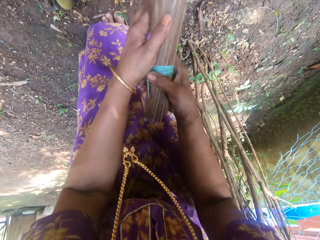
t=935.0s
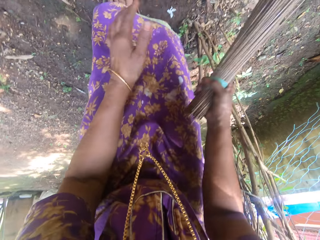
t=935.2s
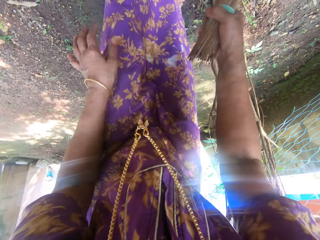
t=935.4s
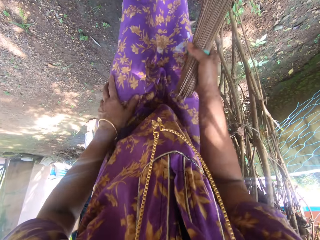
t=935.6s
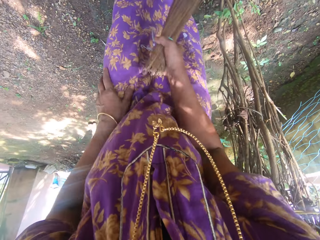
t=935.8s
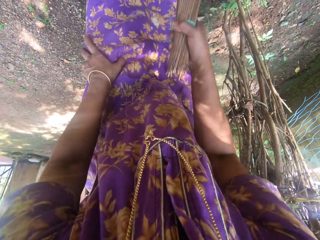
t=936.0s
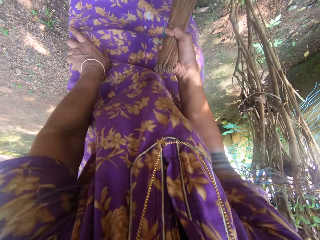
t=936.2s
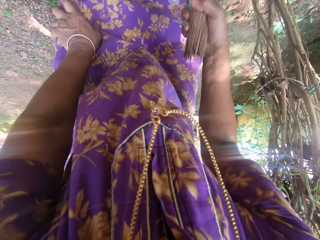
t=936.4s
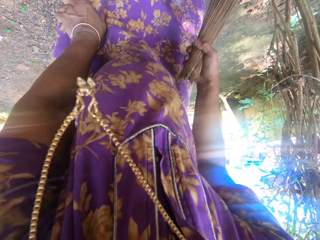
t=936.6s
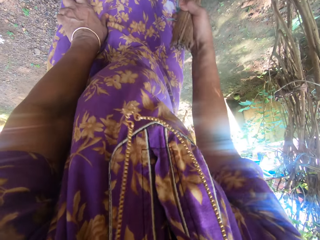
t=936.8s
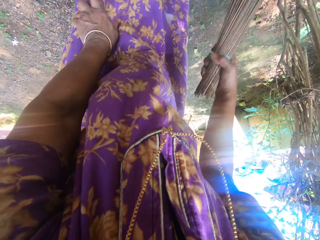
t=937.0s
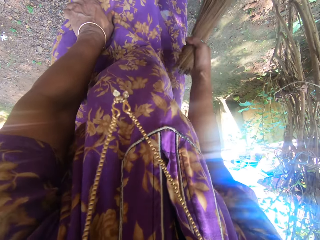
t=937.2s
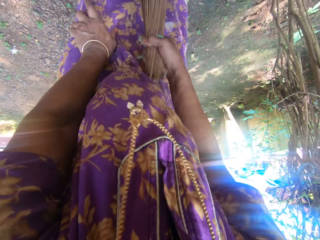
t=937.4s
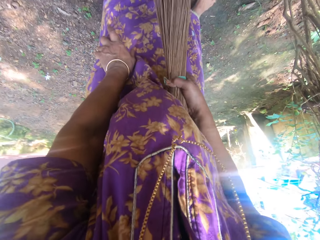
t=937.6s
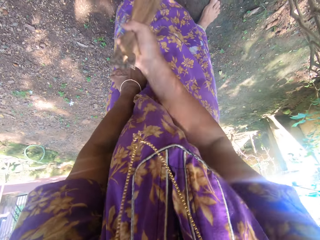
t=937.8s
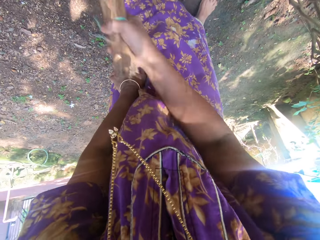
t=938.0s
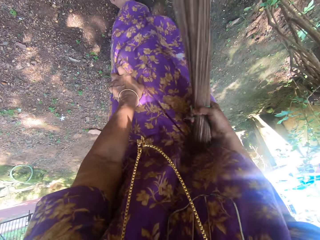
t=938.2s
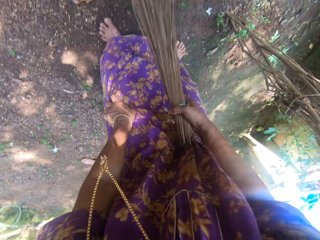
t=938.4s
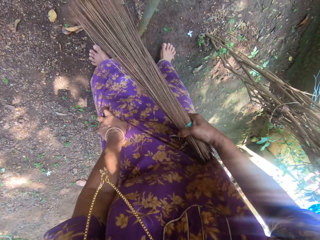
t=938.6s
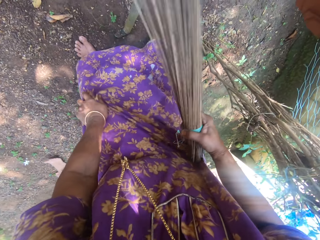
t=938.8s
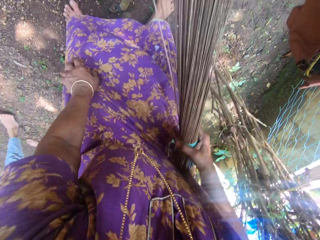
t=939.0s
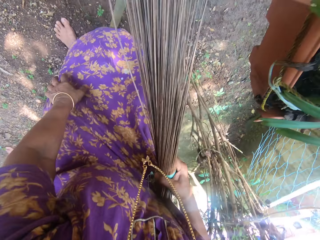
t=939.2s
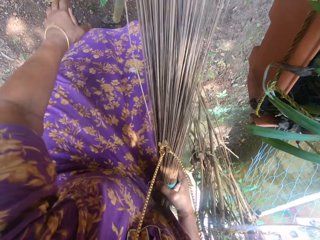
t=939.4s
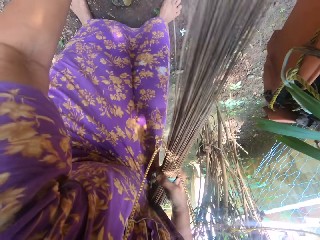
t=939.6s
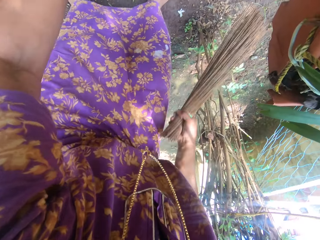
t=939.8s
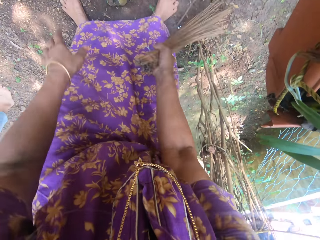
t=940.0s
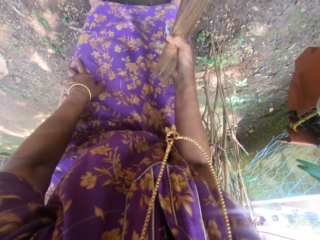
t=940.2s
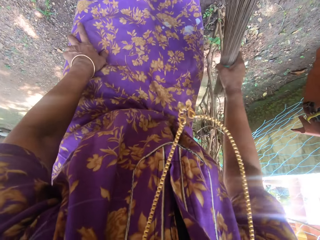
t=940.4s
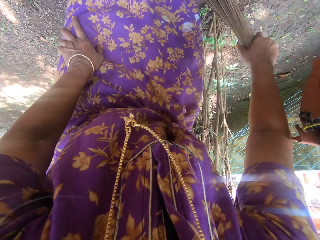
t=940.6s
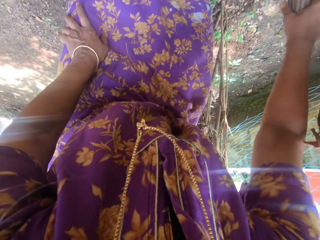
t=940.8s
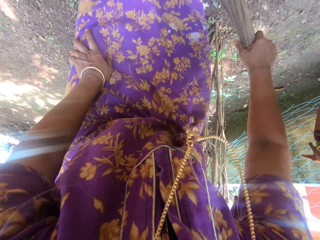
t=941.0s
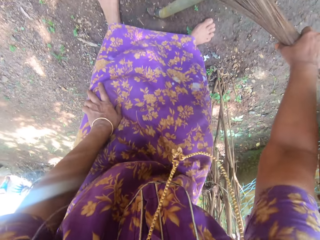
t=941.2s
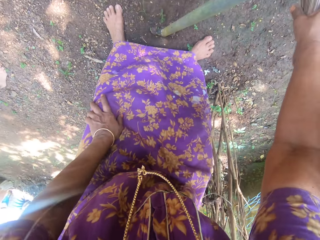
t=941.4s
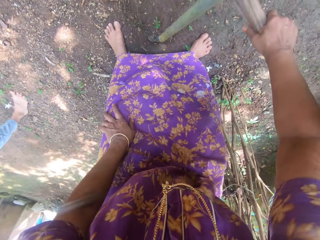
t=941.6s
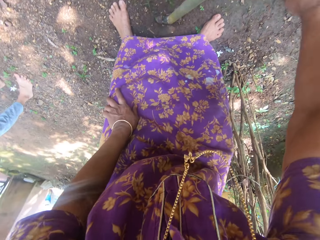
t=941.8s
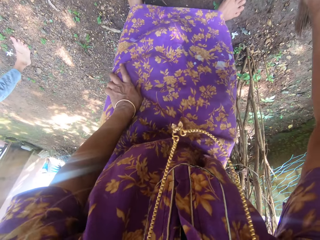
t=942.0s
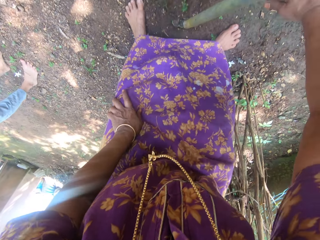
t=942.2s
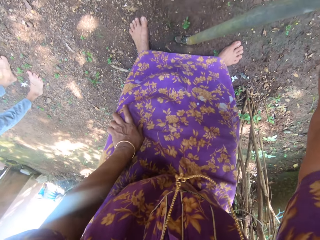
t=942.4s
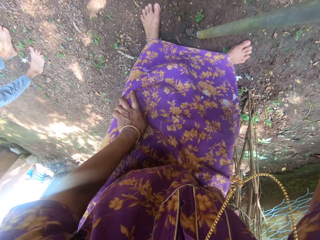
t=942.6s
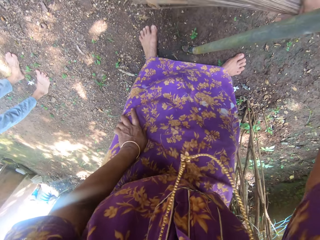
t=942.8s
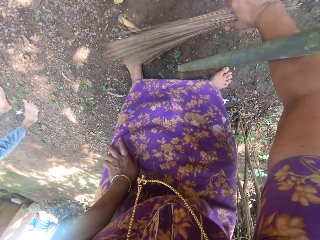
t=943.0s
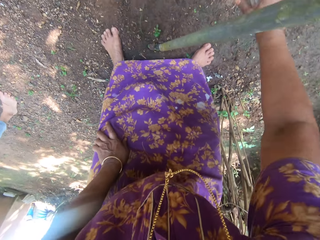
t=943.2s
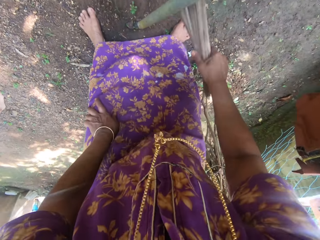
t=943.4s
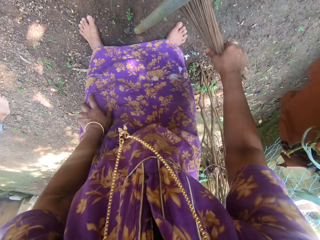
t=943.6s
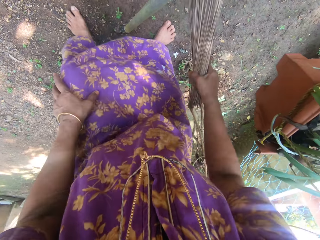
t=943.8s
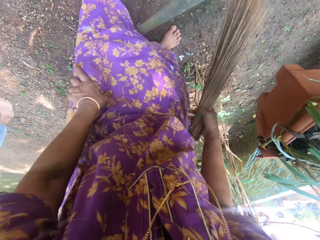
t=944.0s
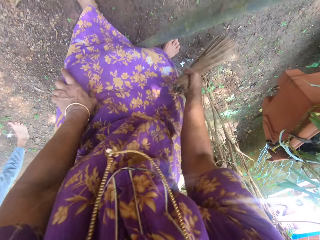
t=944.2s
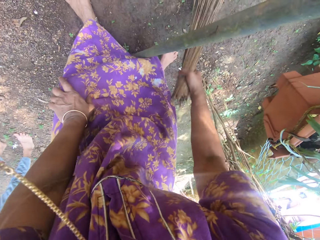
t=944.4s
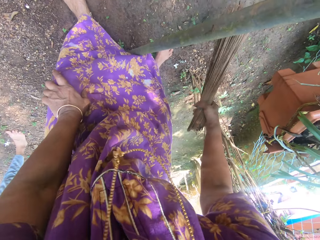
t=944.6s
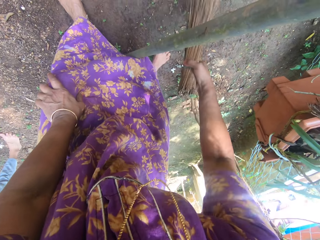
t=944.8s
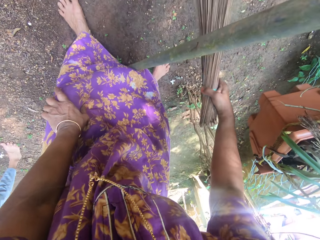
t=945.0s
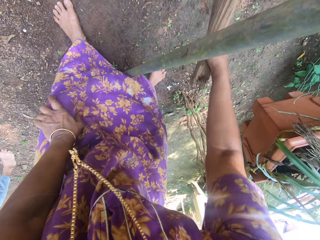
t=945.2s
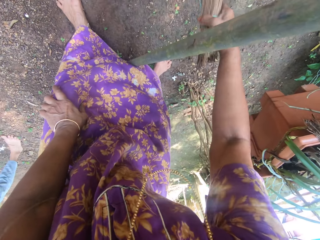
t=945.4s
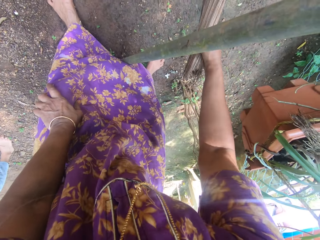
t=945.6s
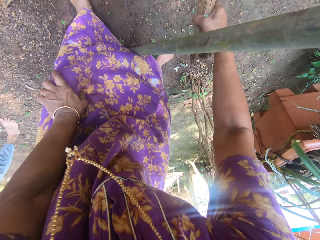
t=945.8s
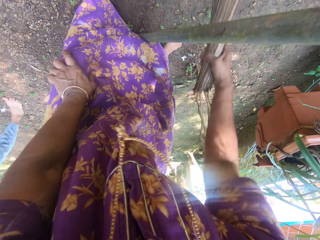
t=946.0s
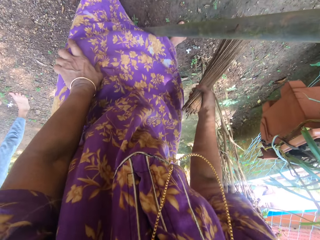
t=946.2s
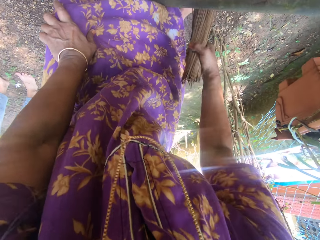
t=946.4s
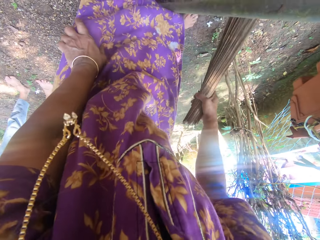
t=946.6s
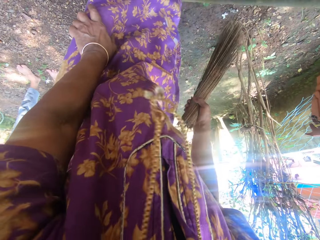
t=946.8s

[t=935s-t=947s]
The camera wearer sweeps around the compound.

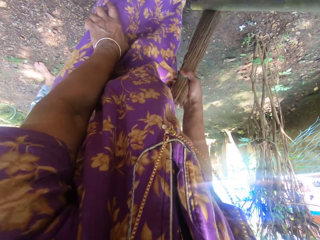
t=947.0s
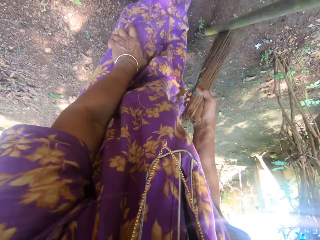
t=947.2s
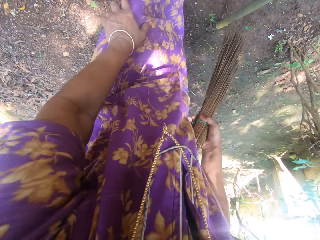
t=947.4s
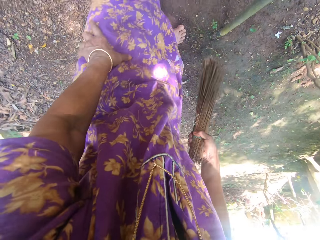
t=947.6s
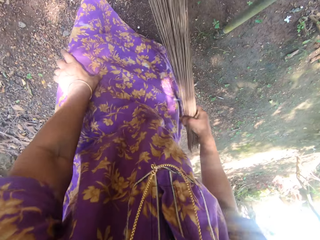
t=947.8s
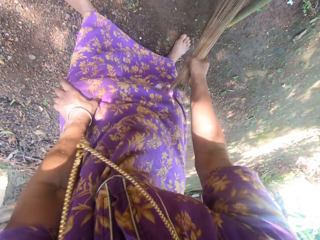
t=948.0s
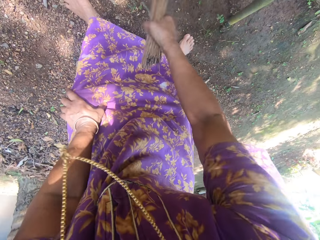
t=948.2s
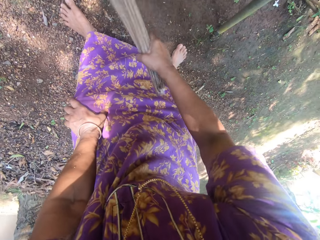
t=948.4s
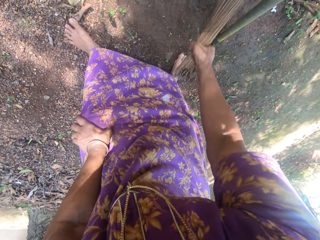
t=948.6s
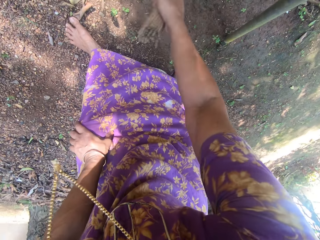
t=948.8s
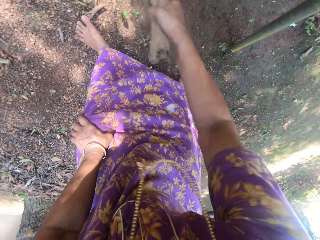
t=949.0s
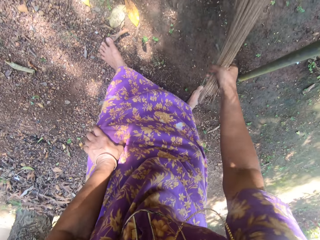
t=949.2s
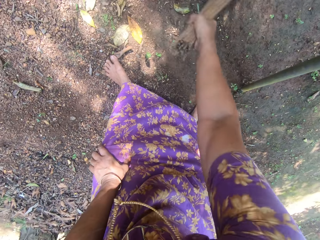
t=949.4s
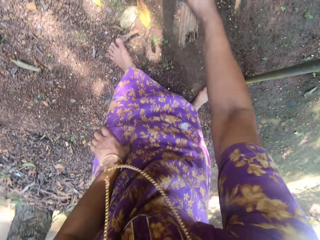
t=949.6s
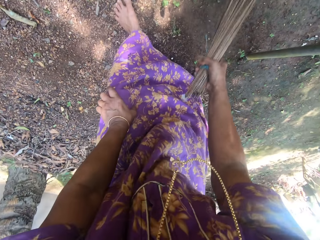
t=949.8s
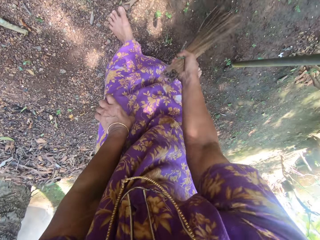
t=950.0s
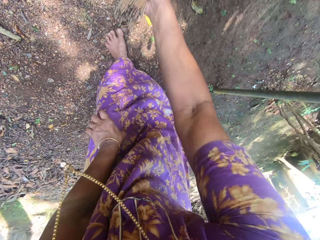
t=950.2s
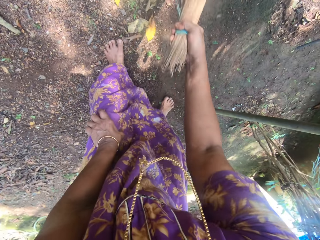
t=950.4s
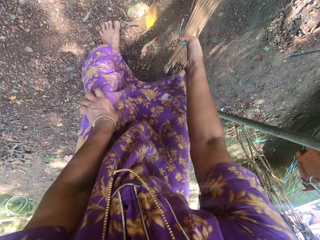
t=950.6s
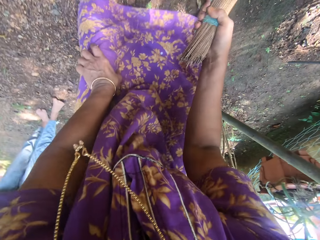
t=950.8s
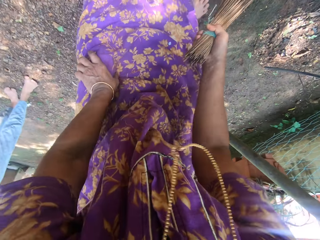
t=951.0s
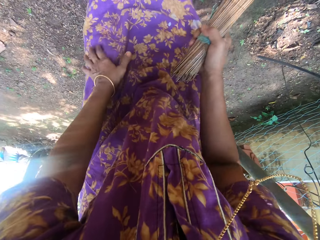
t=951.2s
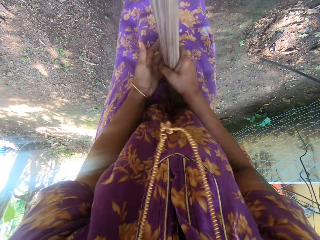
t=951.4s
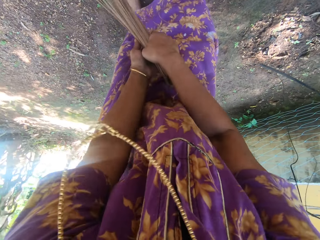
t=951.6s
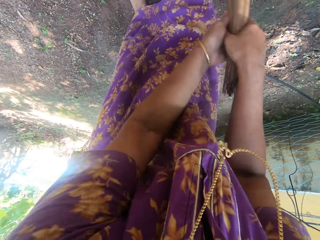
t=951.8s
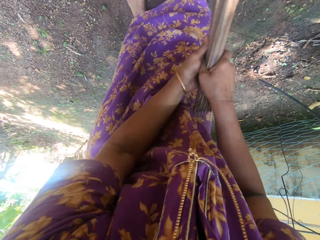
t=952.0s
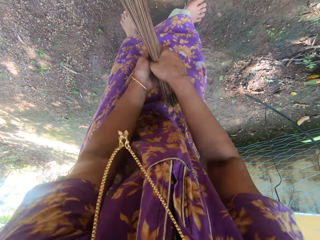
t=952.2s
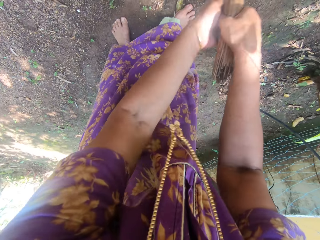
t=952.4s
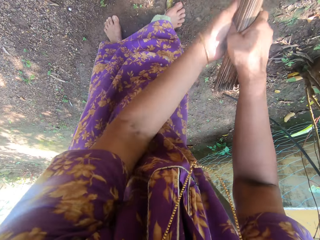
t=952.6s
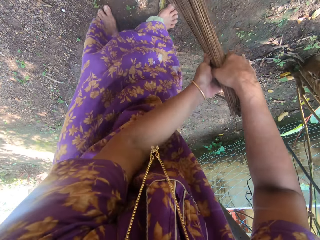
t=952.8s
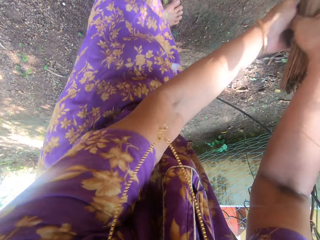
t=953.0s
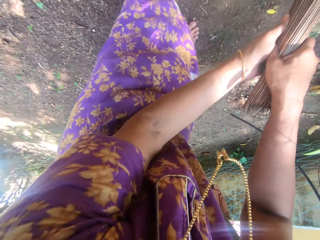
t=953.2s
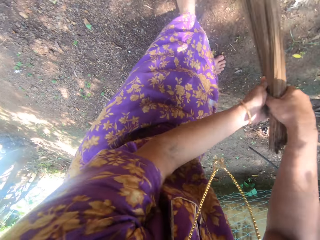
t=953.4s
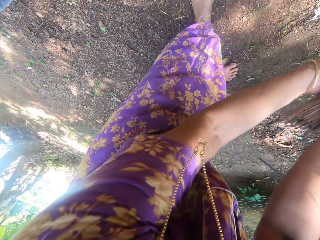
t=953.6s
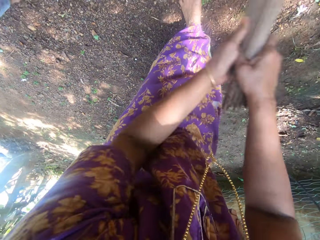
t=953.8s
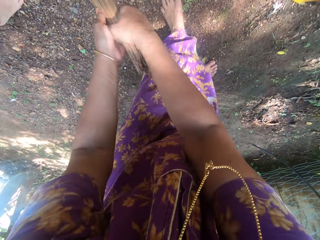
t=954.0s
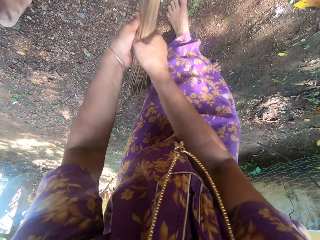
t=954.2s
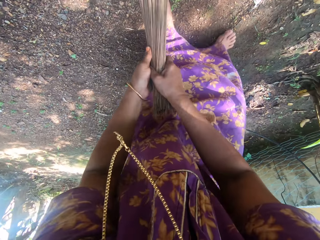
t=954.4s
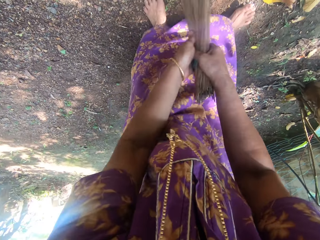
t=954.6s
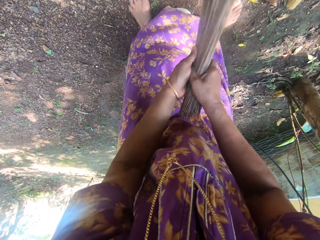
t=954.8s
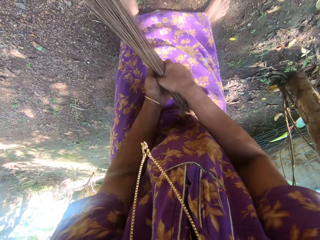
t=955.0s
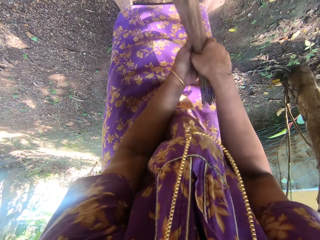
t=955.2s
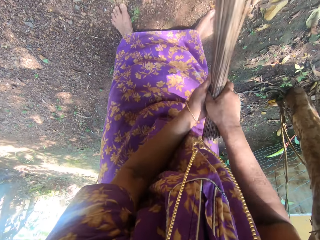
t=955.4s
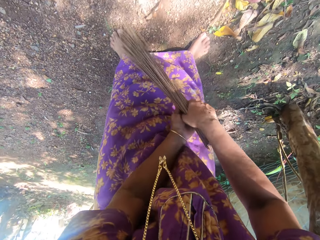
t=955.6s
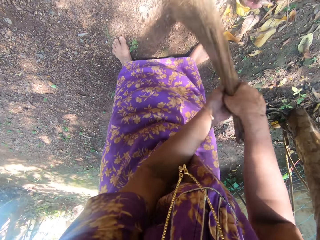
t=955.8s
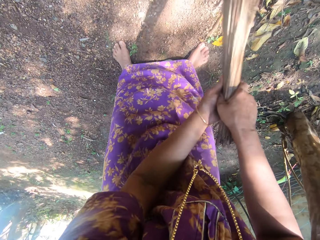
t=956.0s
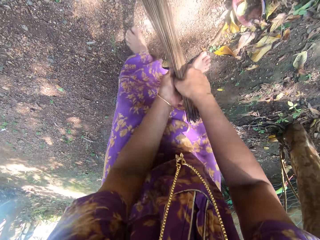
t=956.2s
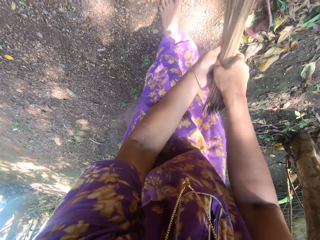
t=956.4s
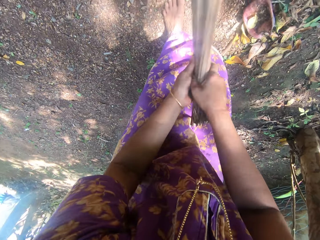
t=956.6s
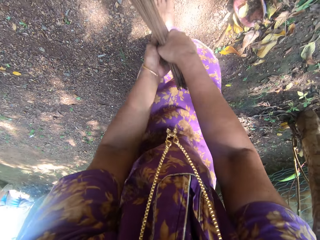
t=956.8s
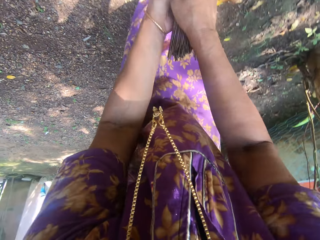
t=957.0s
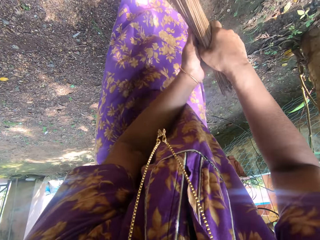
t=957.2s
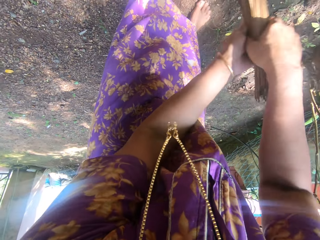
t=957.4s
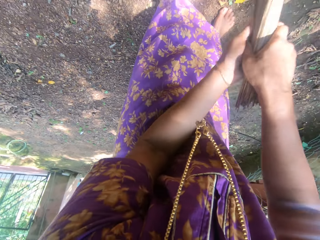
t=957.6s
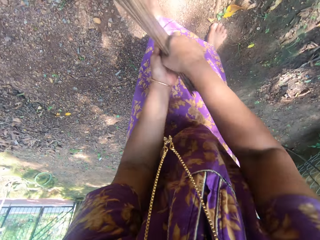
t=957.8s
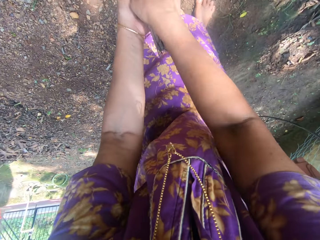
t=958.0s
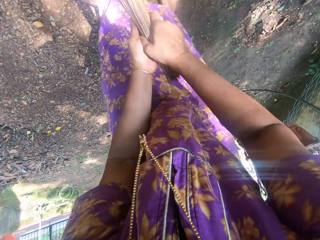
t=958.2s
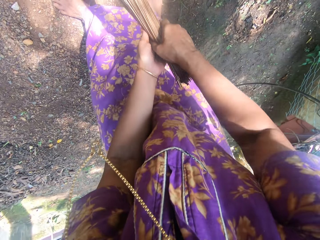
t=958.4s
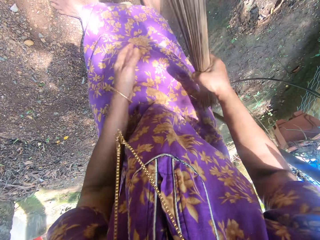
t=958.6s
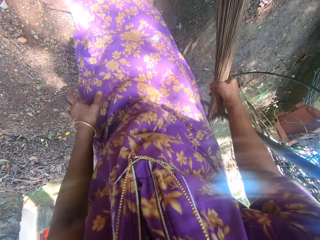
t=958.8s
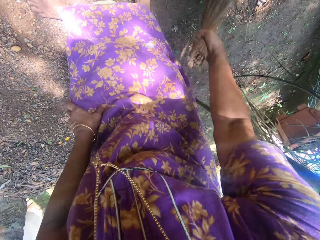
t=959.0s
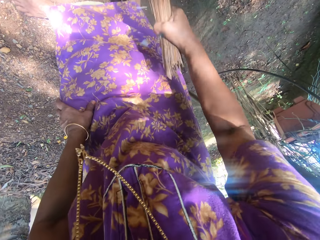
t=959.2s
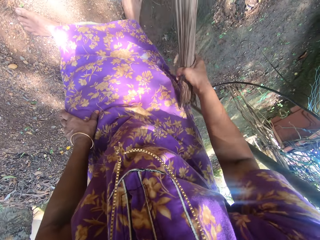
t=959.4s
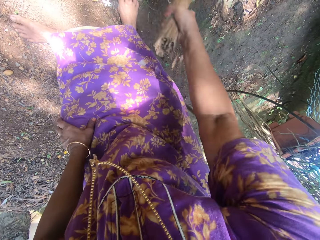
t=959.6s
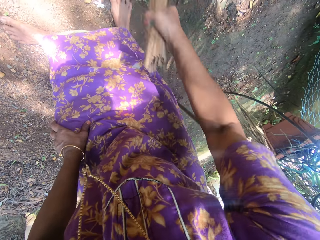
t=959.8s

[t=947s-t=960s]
The camera wearer holds the broom with both hands.
